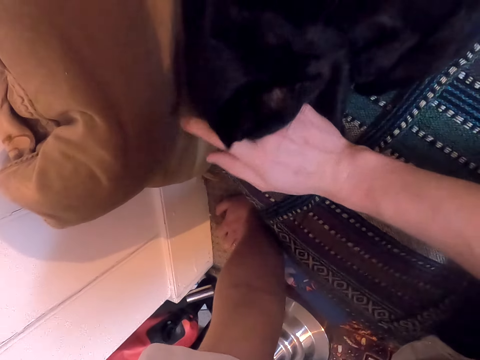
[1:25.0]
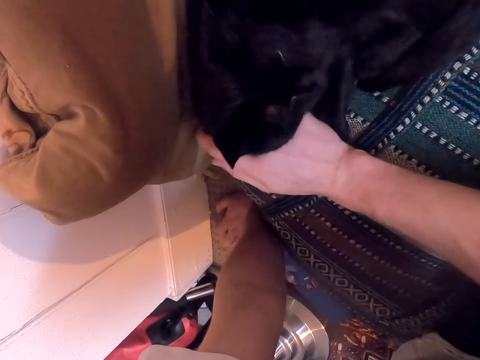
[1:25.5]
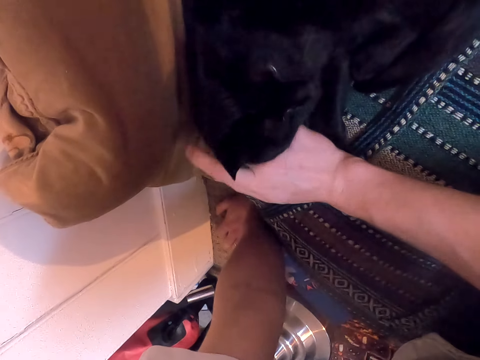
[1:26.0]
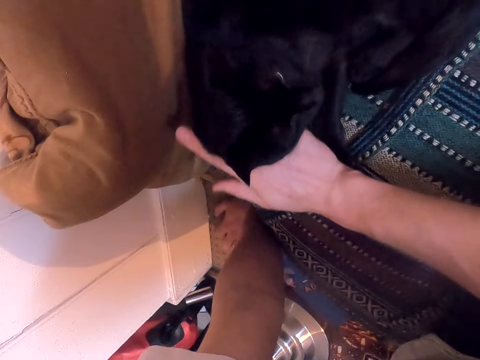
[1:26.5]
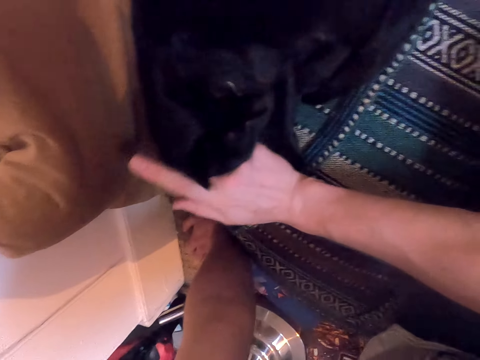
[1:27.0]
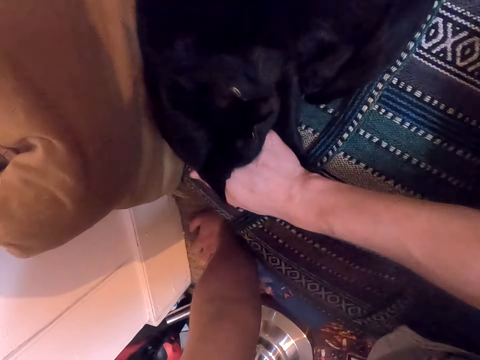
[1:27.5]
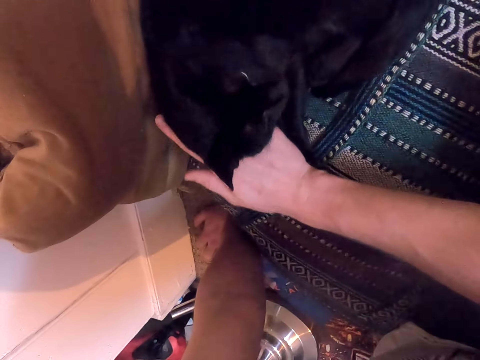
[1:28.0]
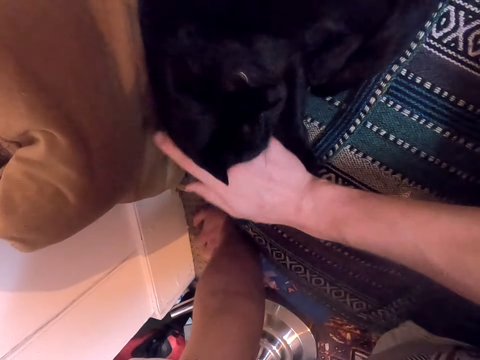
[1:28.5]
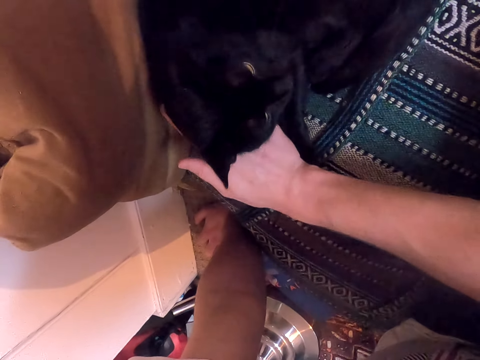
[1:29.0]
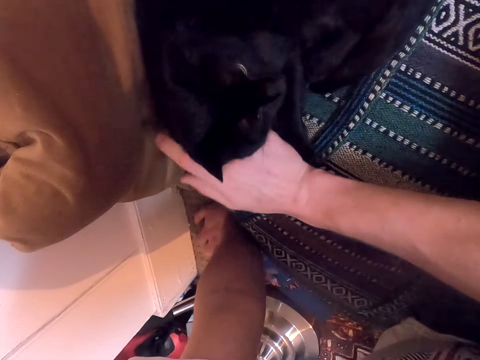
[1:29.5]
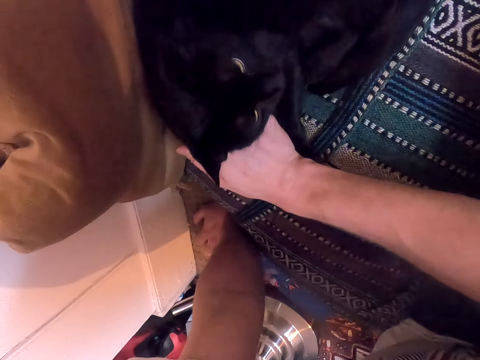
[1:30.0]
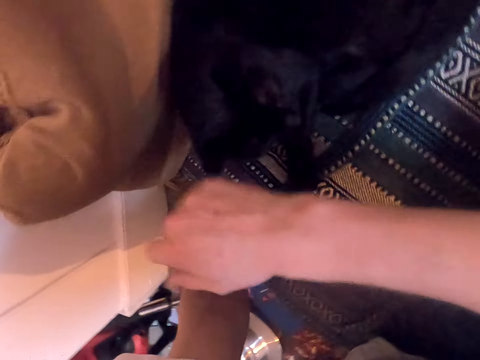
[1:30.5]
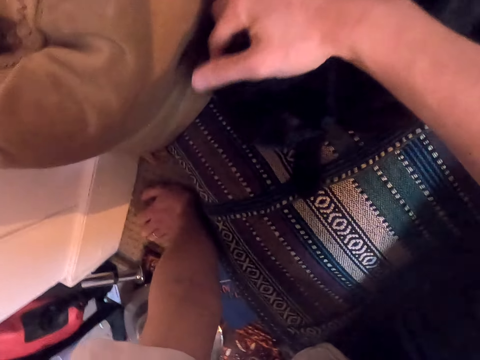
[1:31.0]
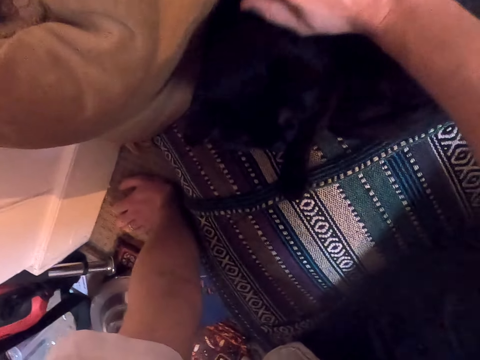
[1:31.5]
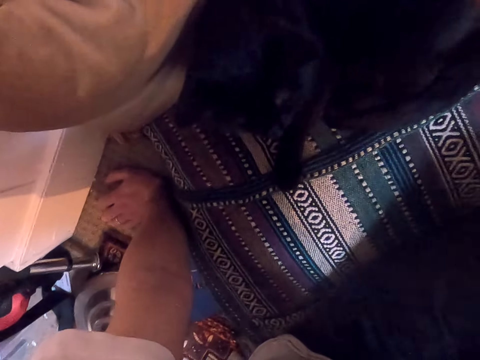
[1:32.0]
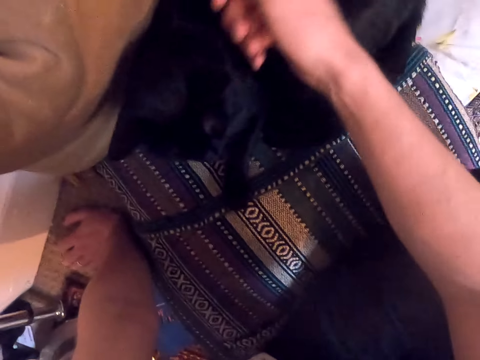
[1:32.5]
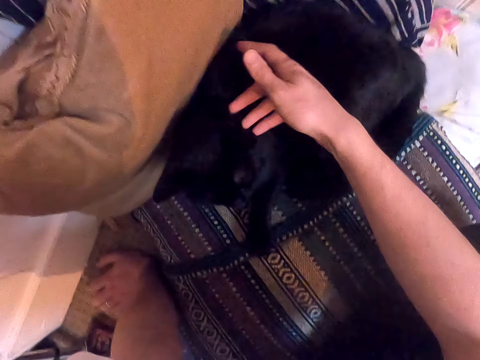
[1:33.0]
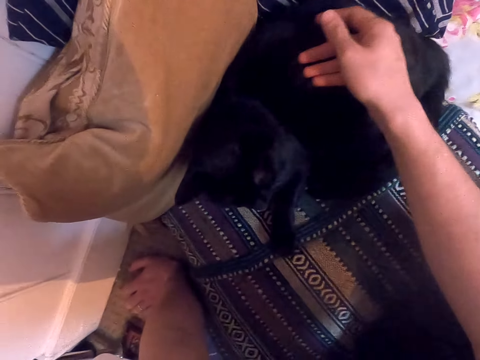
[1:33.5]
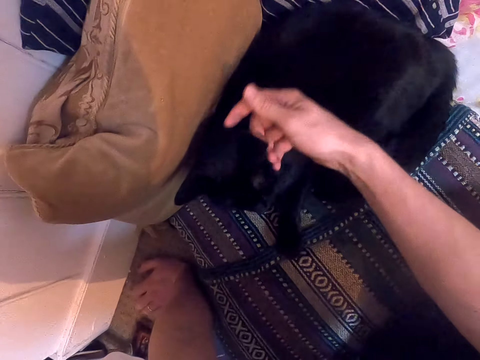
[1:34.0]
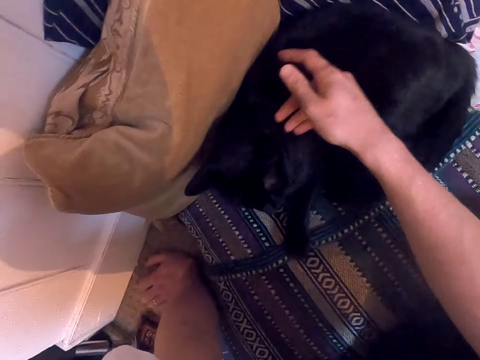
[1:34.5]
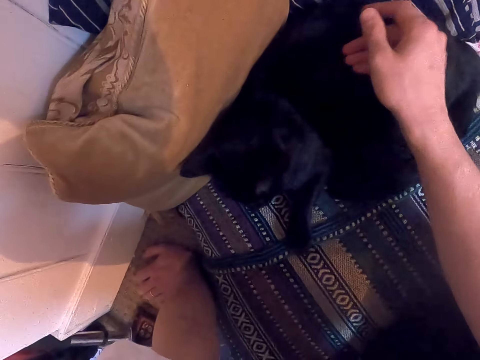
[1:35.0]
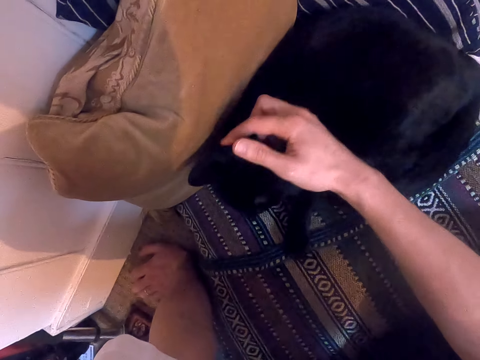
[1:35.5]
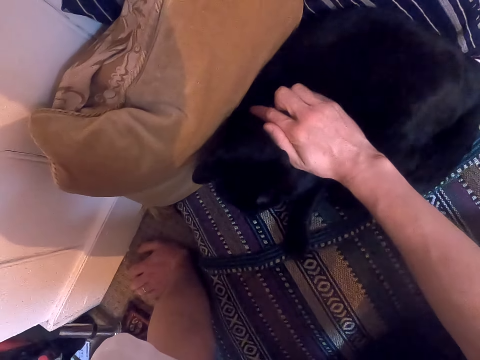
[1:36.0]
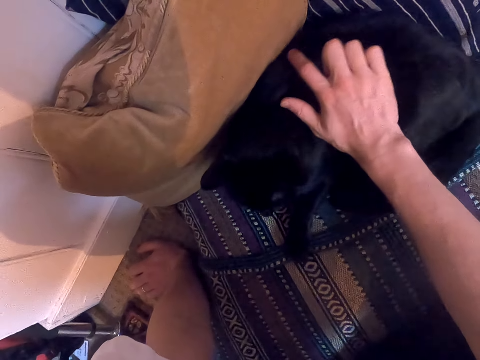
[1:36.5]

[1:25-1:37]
The camera wearer touches the cat's fur with his right hand.

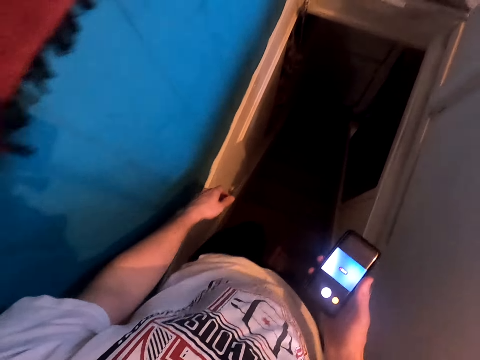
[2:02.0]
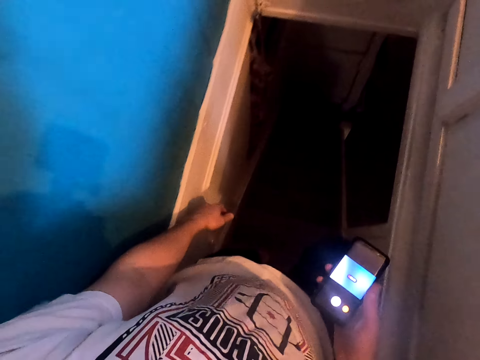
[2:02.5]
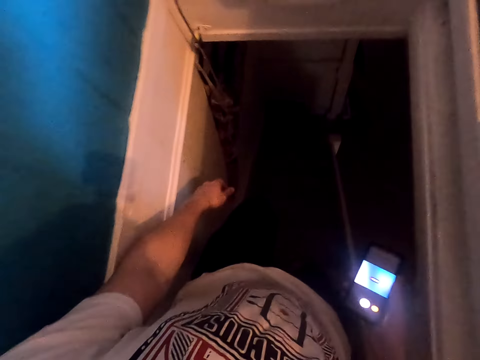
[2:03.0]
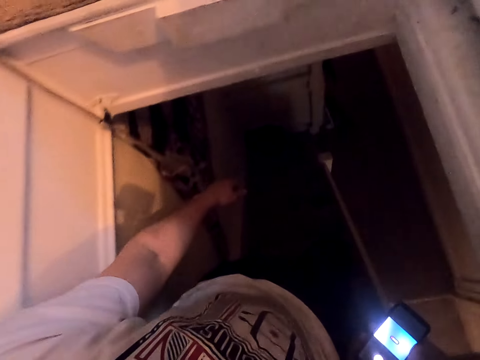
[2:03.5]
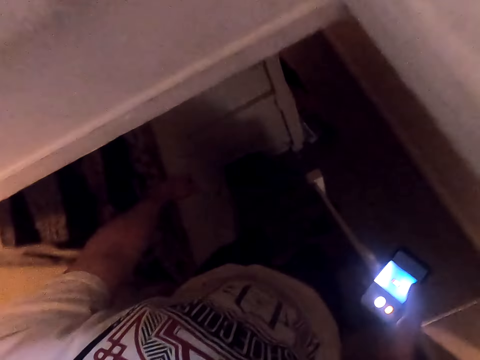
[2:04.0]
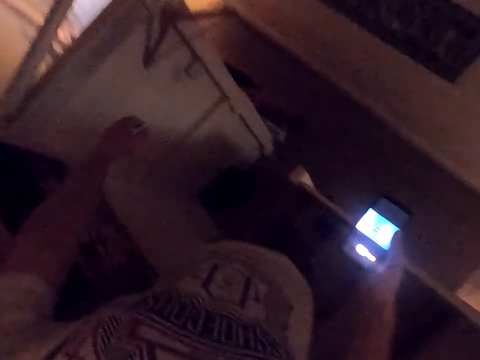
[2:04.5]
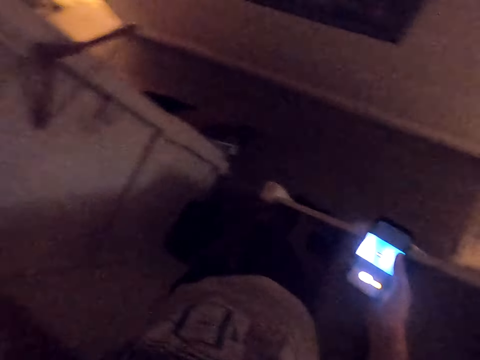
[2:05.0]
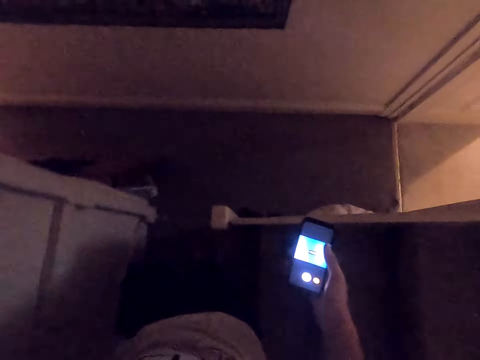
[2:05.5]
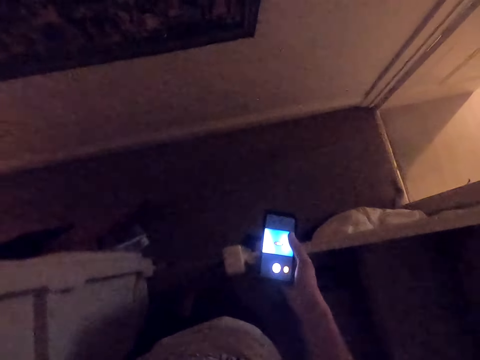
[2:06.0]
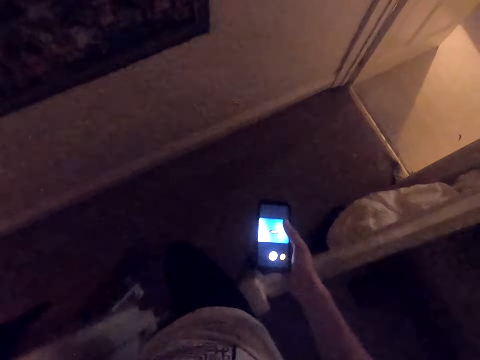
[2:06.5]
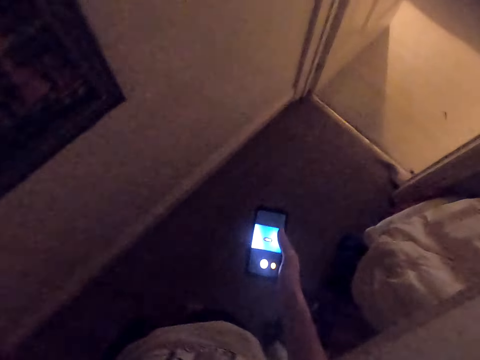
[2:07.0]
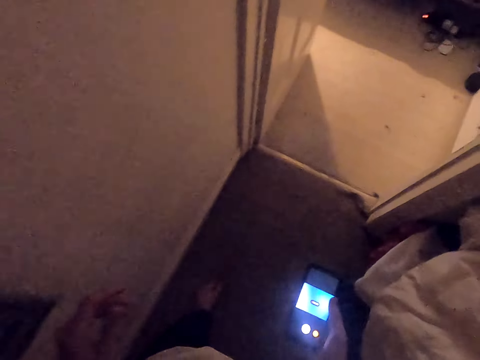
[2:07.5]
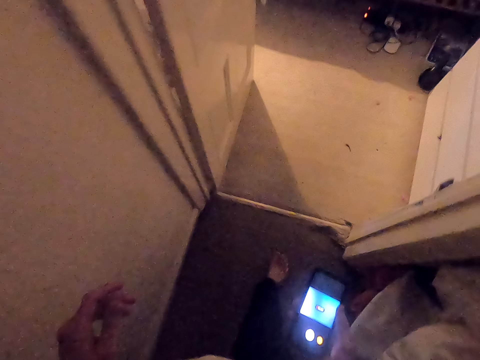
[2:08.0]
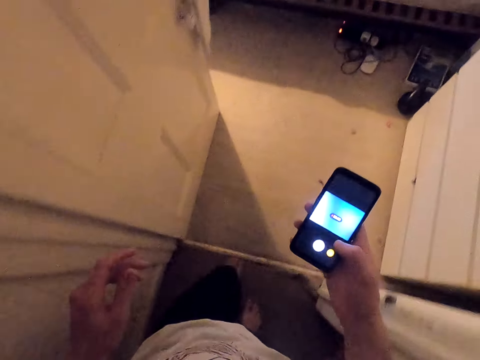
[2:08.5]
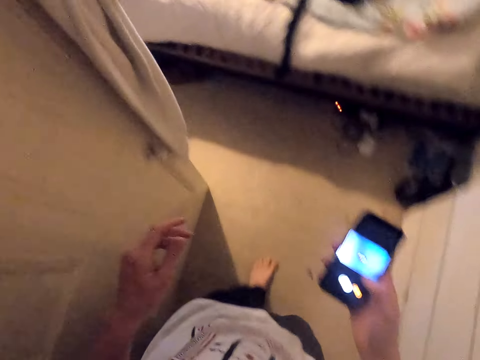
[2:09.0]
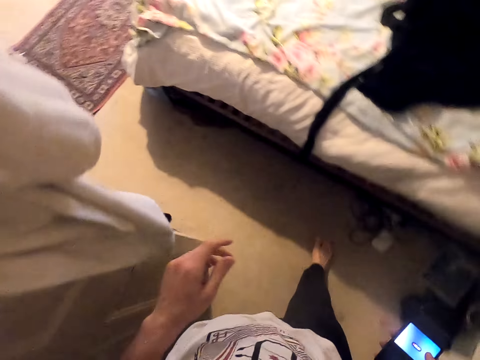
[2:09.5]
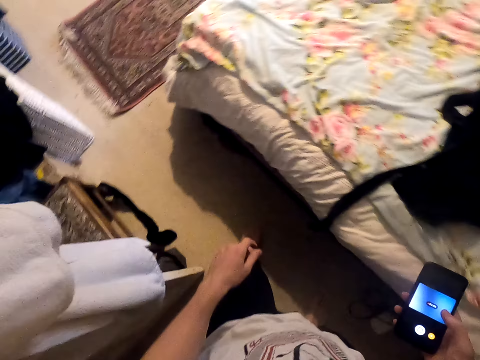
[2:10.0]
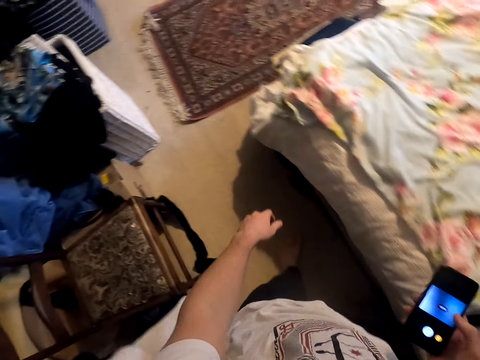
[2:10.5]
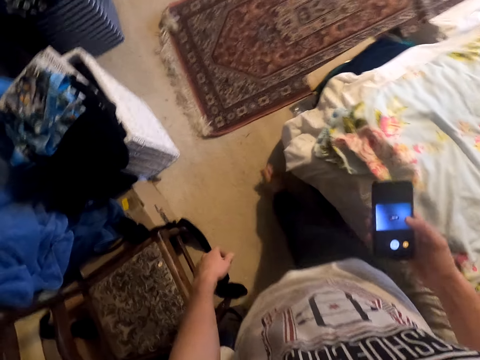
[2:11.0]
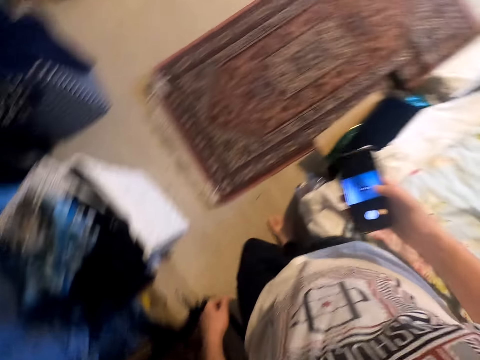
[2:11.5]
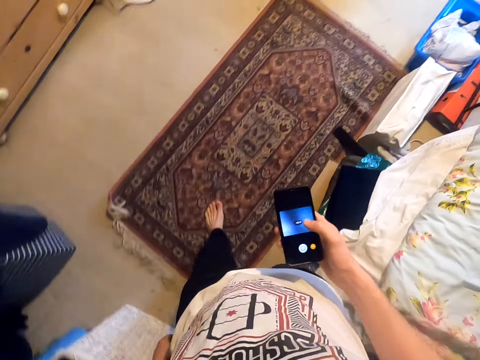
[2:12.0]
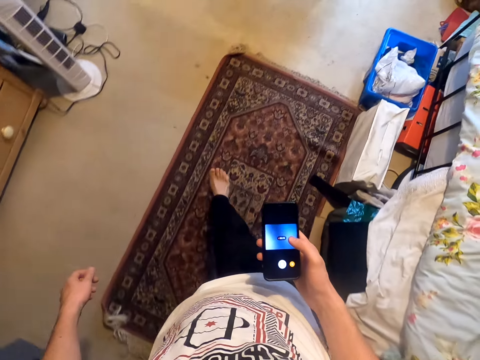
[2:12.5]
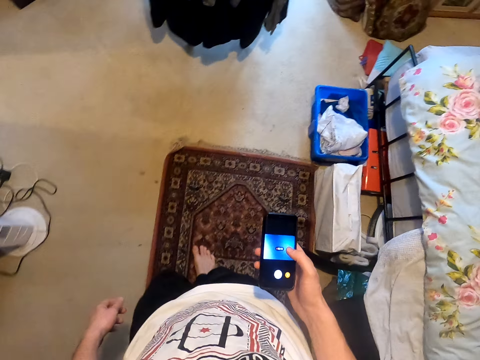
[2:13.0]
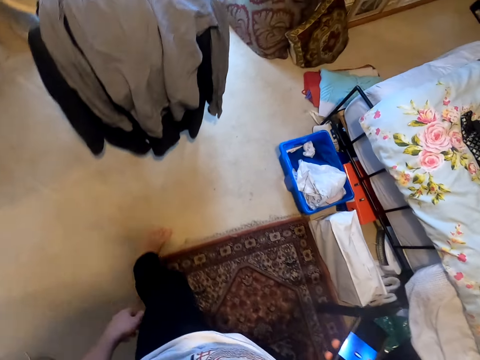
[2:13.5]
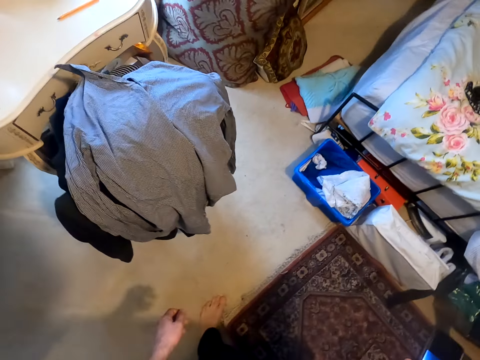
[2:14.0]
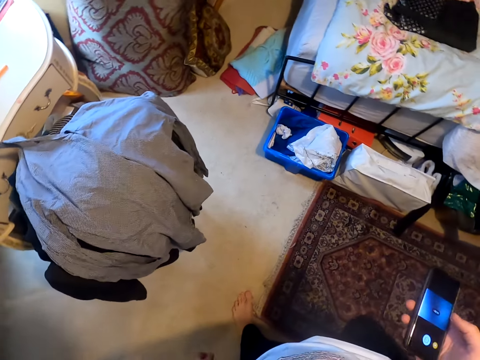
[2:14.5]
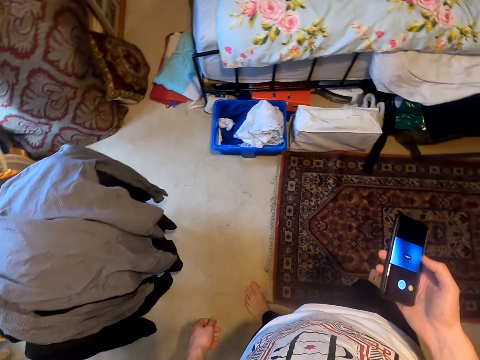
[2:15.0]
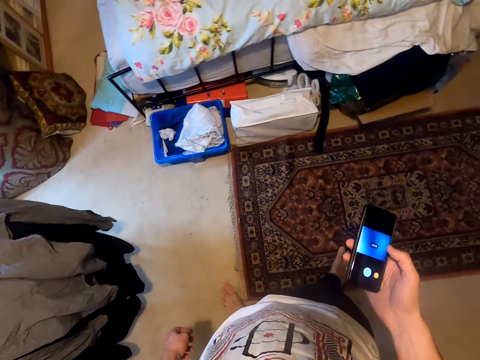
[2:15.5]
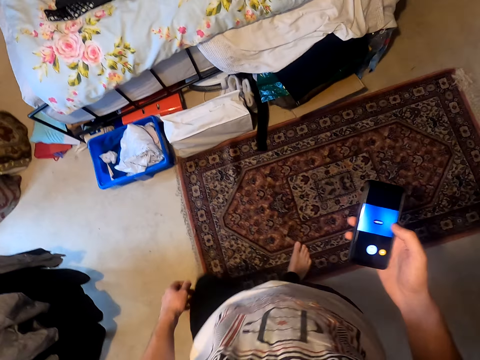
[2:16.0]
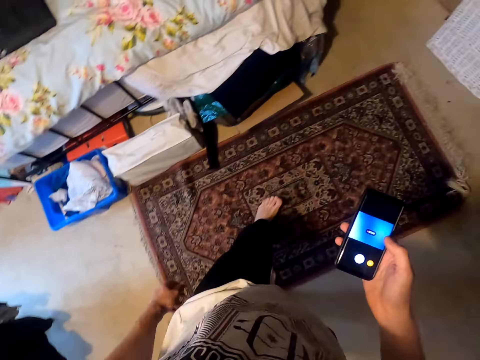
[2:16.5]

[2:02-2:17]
The camera wearer walks along the hallway. They walk into the bedroom. They walk around the bedroom. They look around the bedroom.
